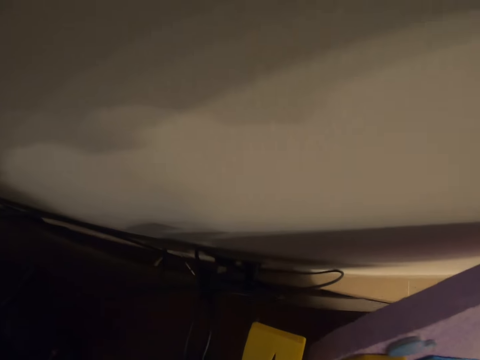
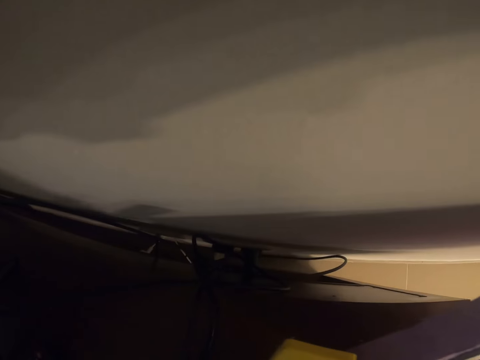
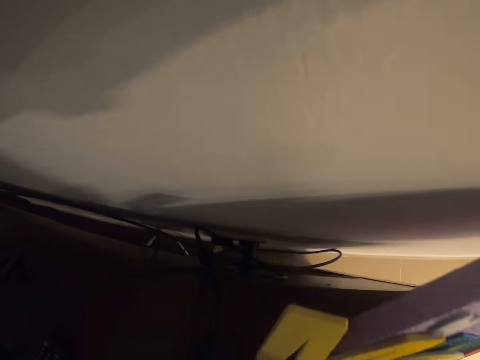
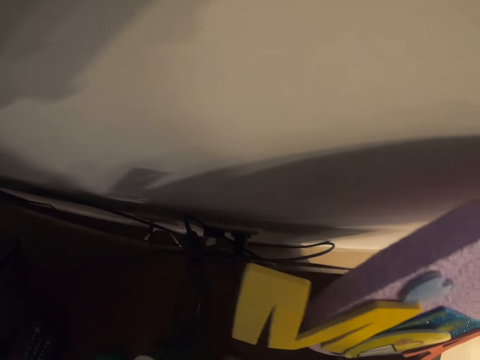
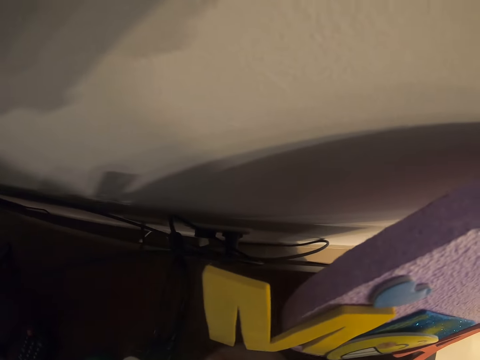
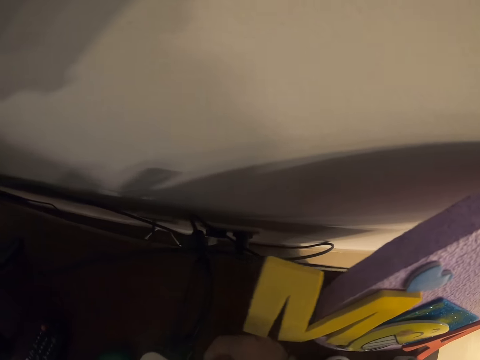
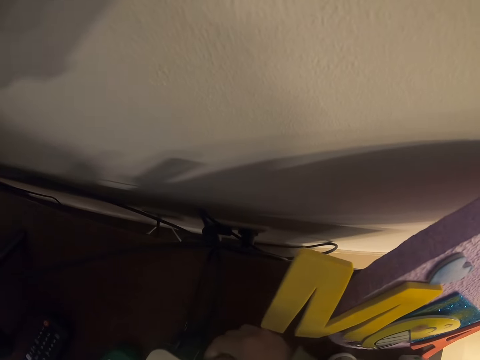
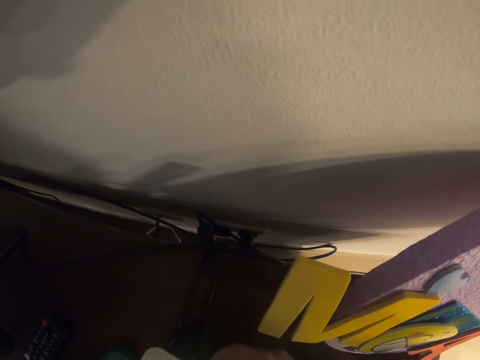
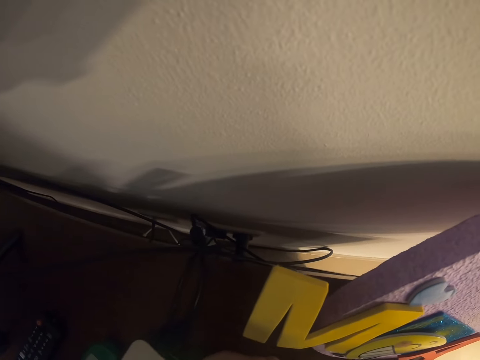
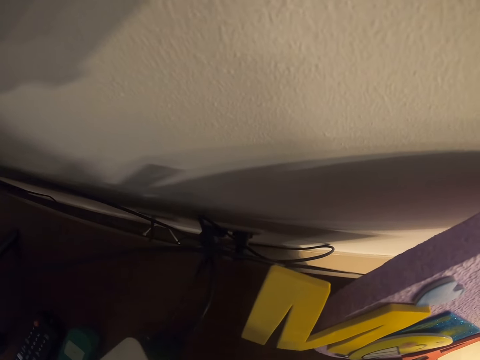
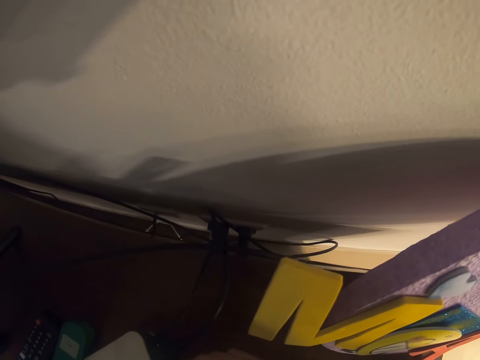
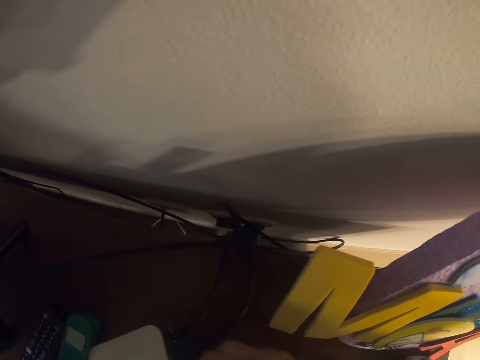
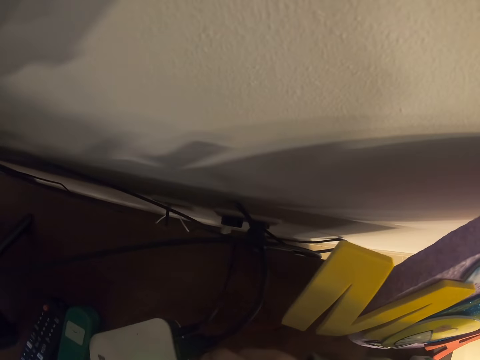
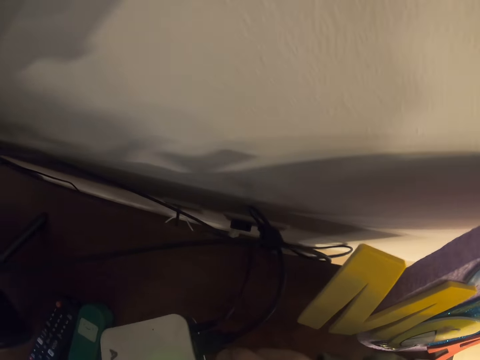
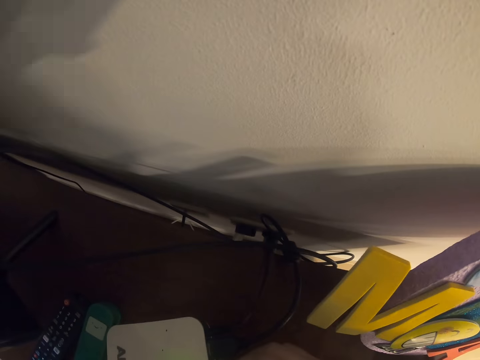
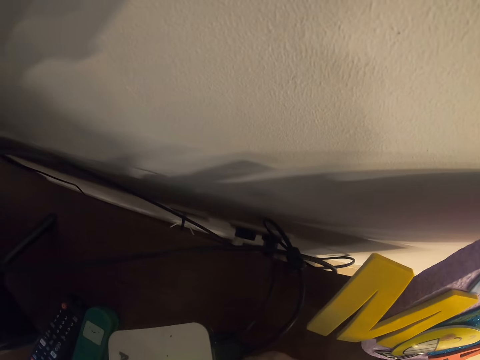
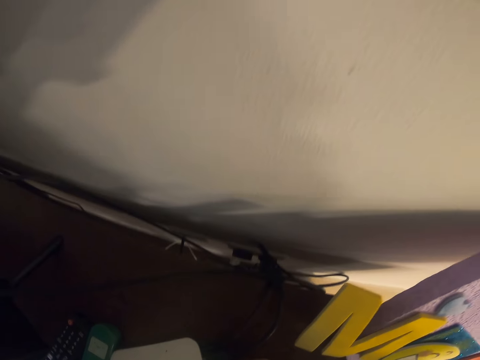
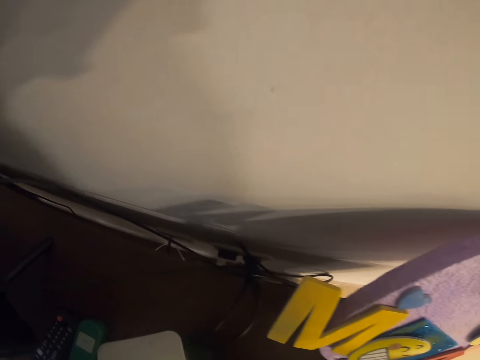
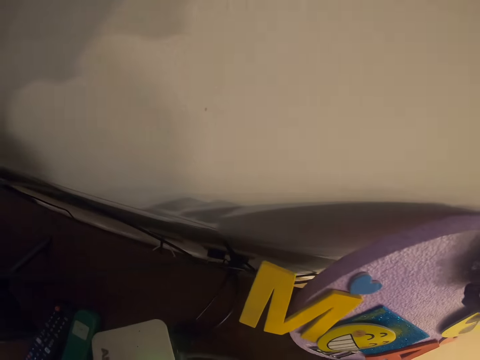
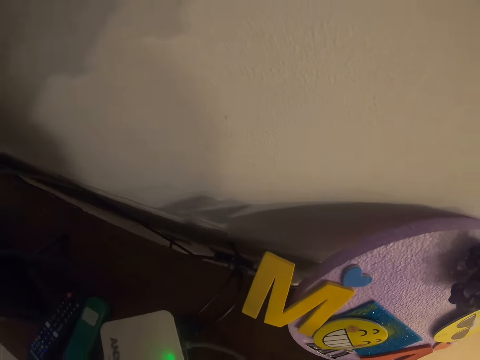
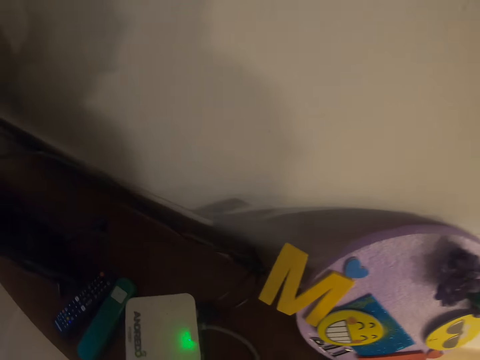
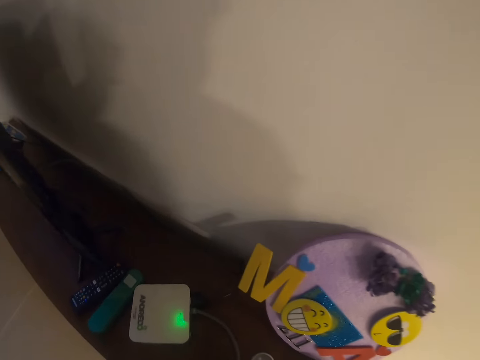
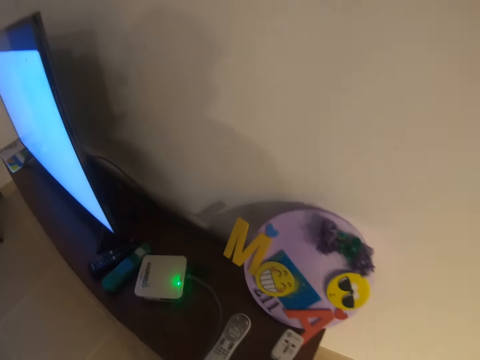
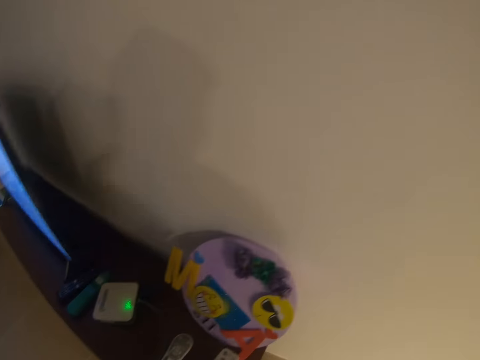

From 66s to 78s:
The camera wearer looks behind the cupboard. They walk towards the internet router with the ethernet cable. They connect the ethernet cable with the internet router.

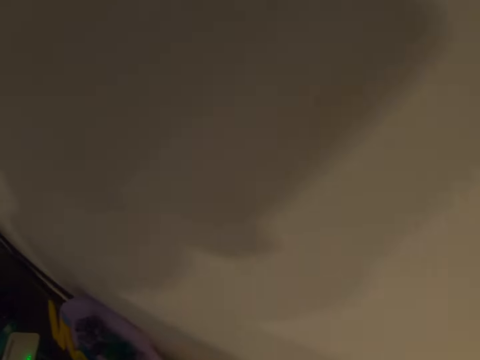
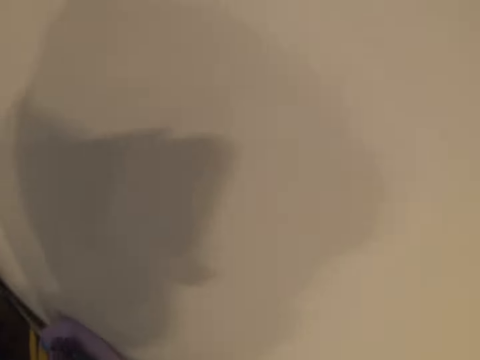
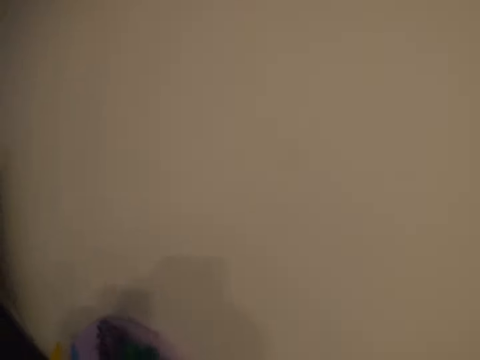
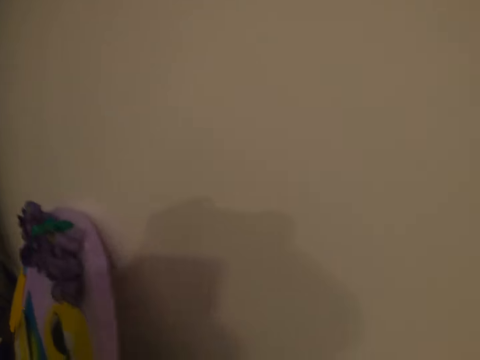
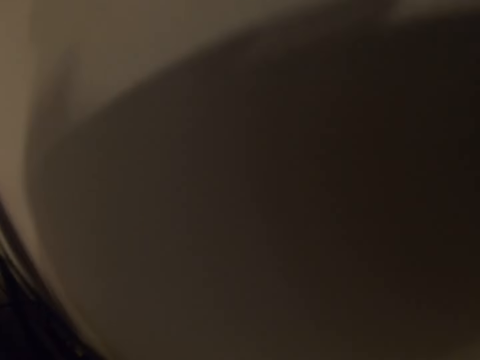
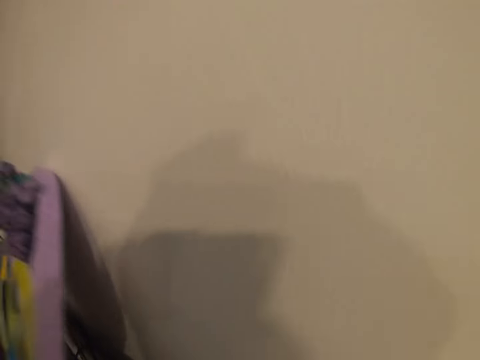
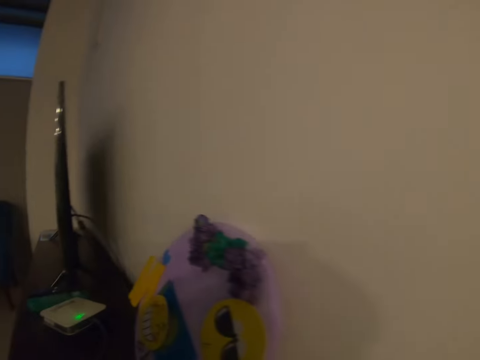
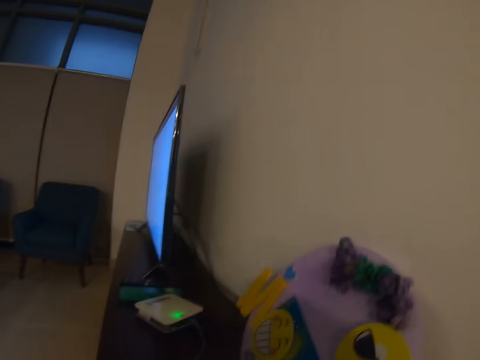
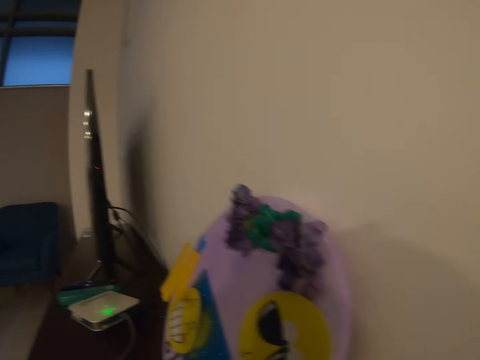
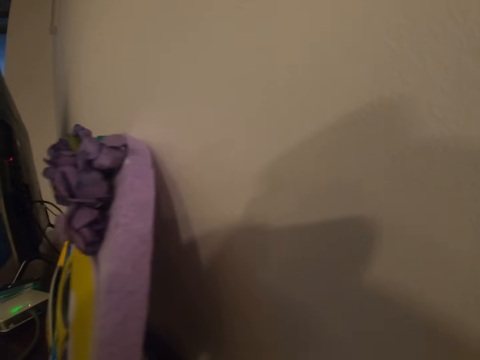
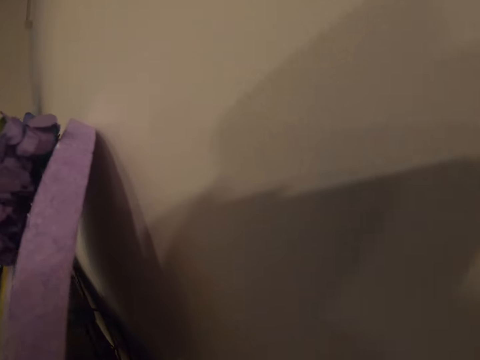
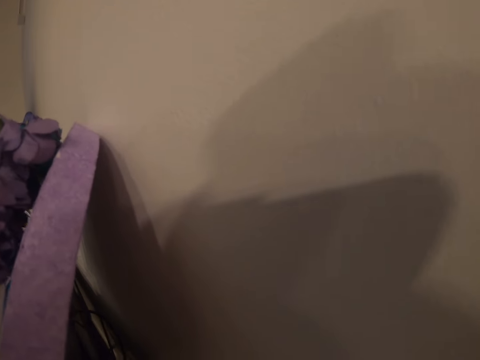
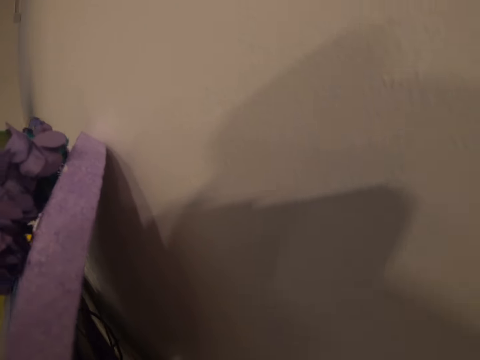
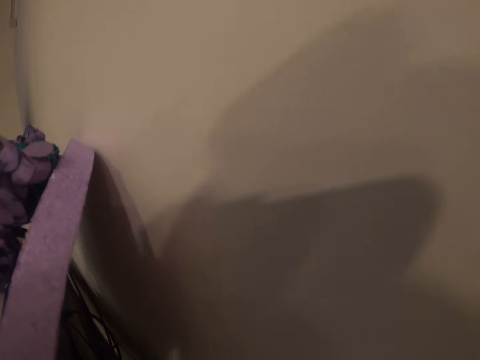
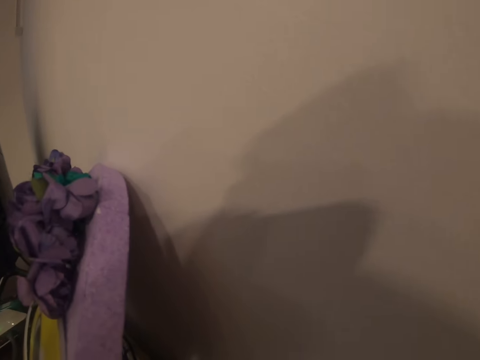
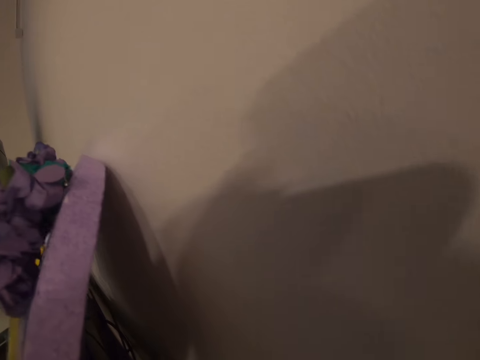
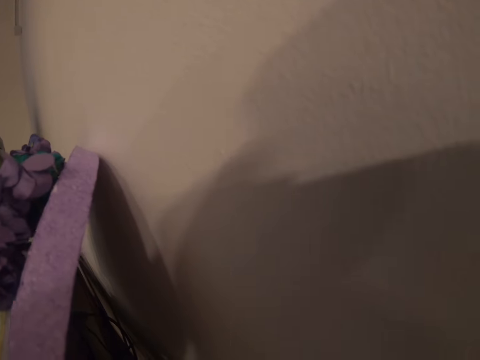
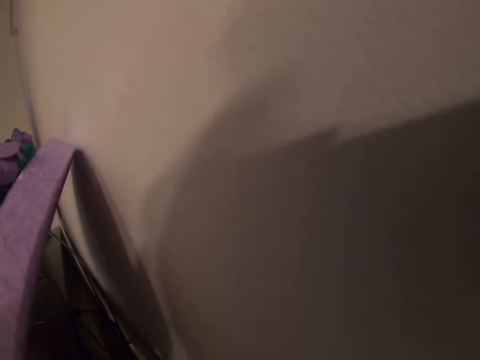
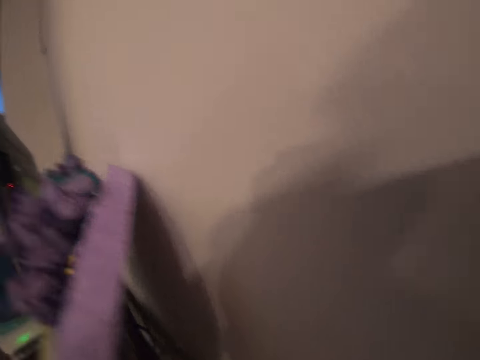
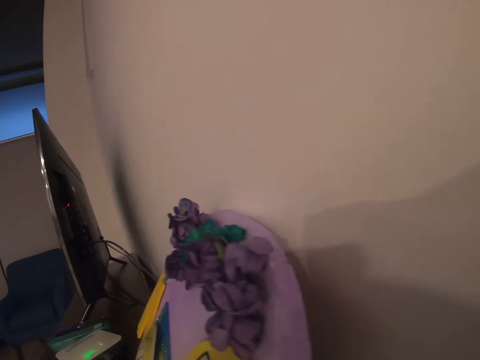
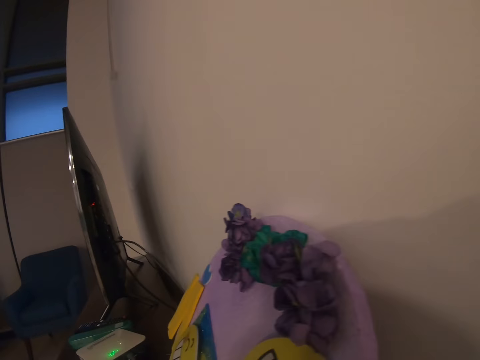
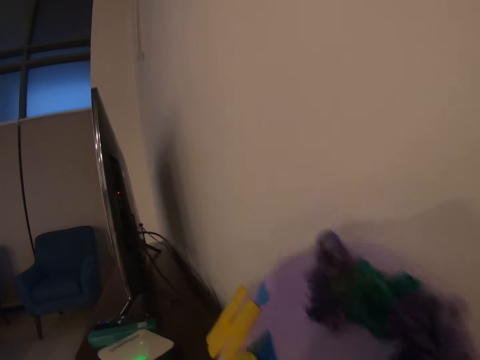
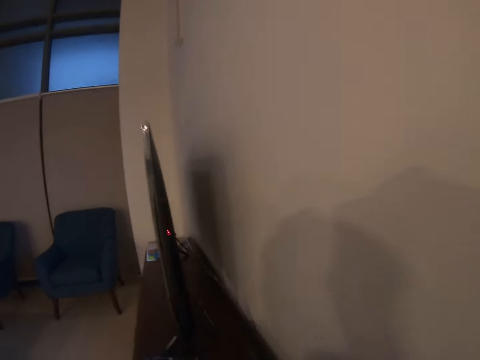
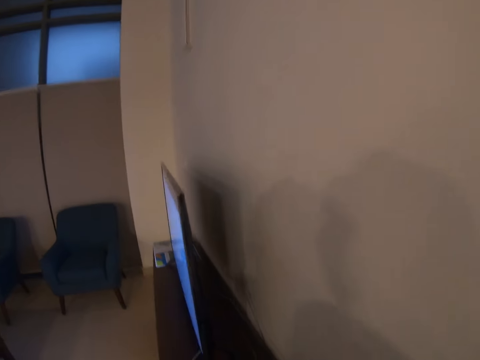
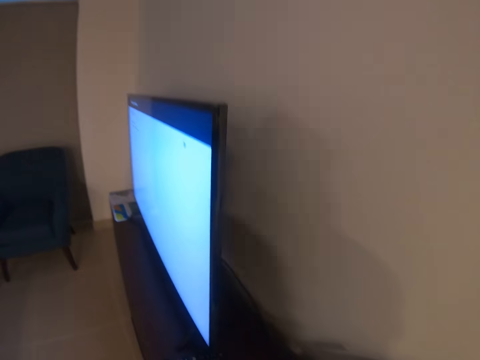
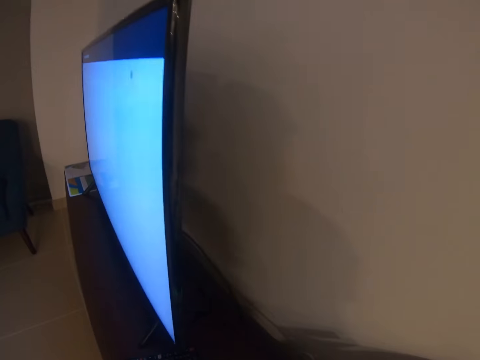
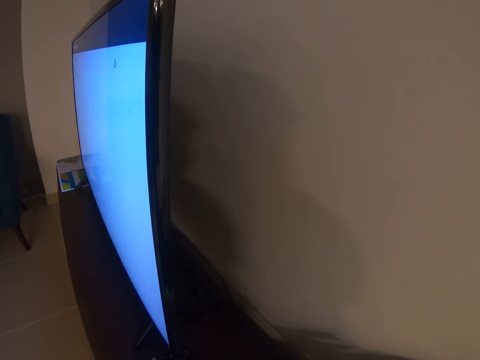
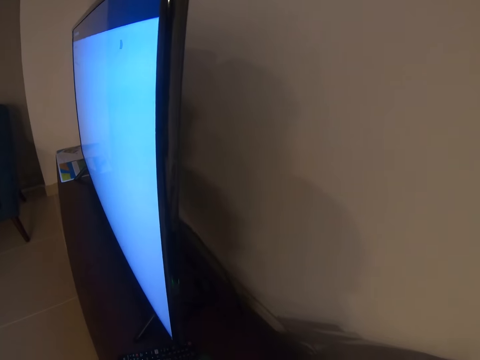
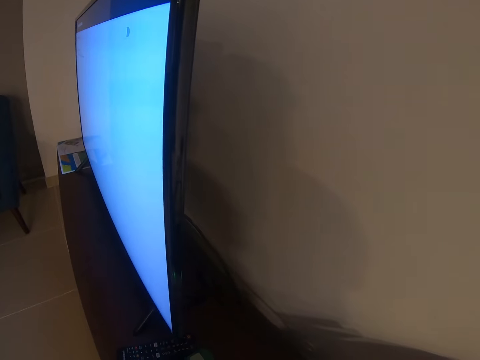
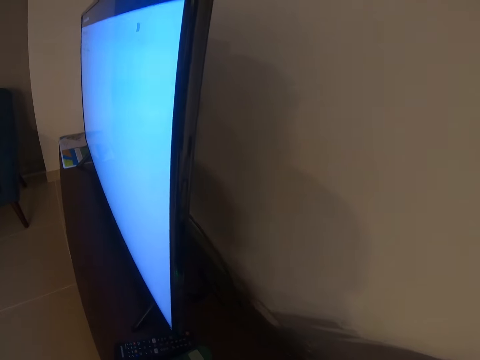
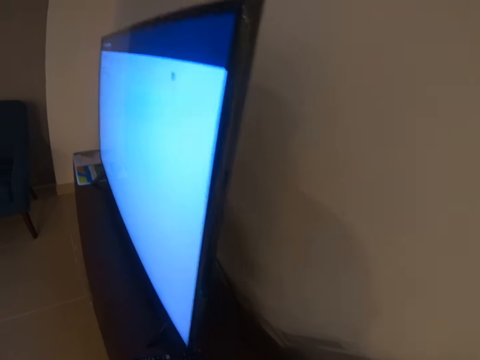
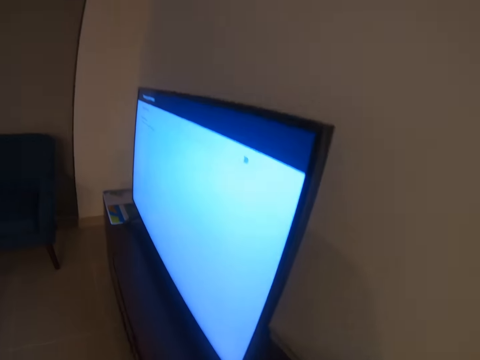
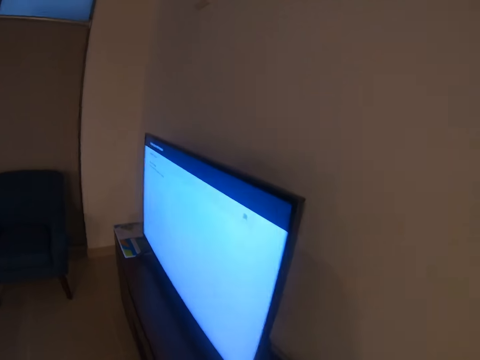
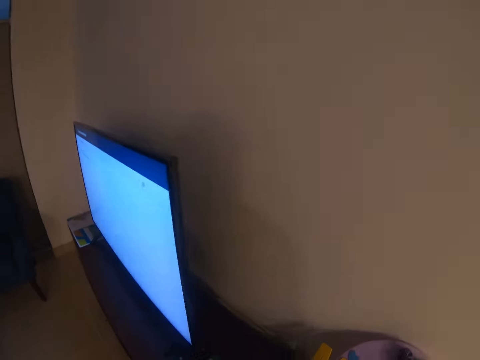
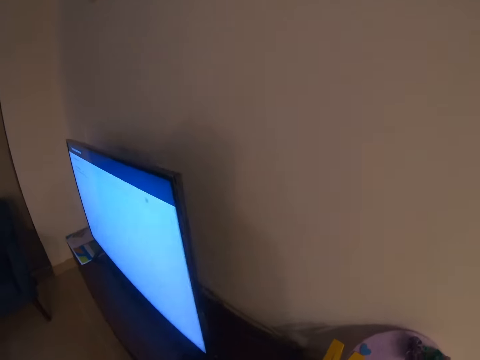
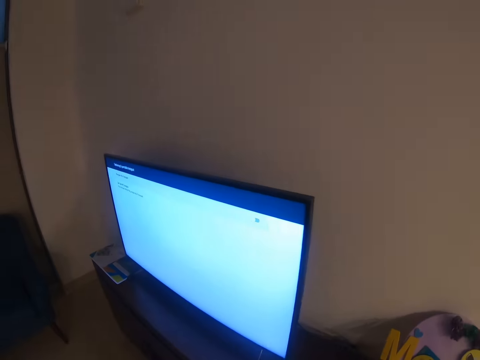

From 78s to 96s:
The camera wearer looks behind the cupboard. They confirm the connection from the cable socket. They disconnect the ethernet cable from the router.
